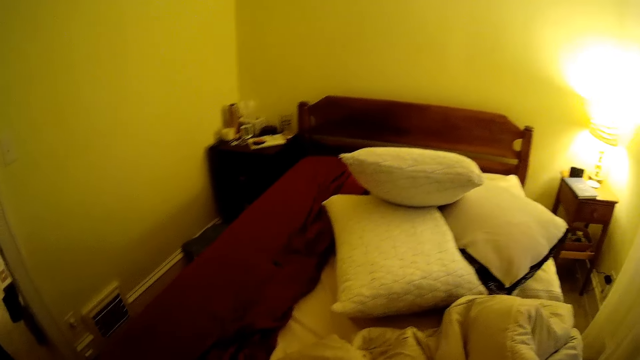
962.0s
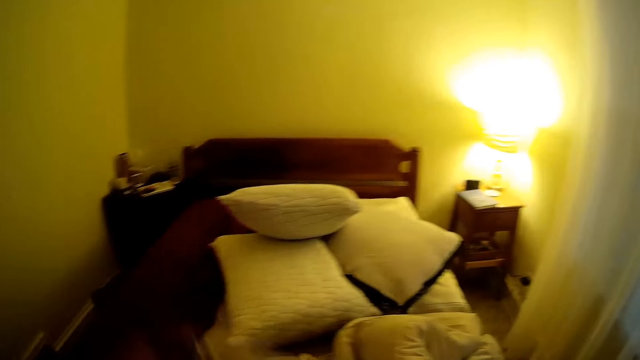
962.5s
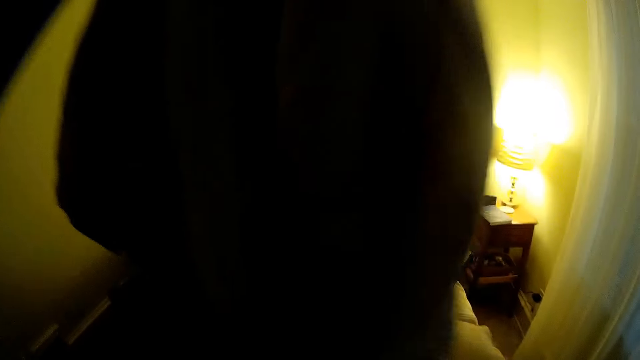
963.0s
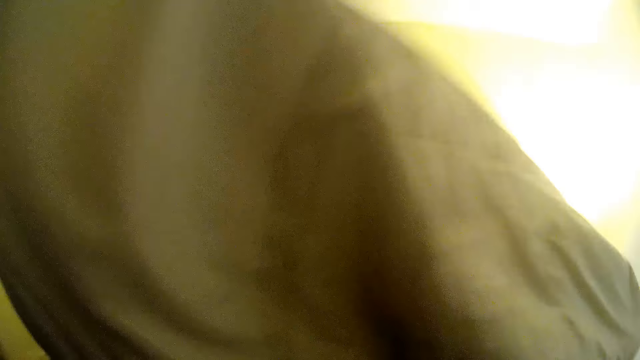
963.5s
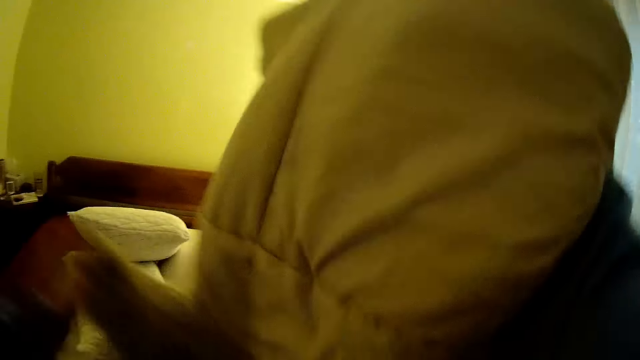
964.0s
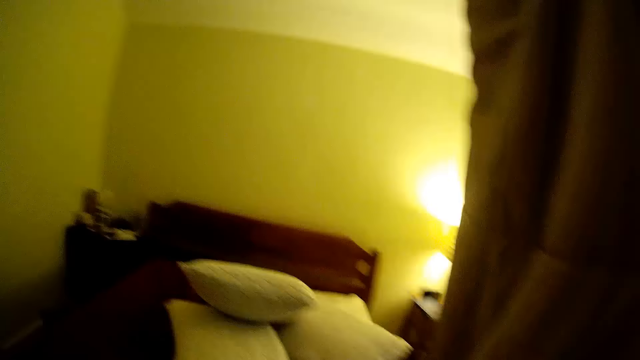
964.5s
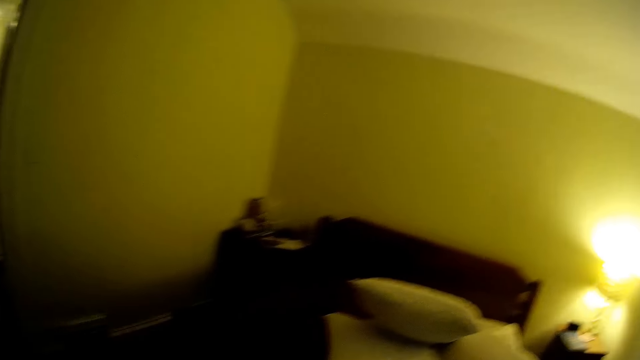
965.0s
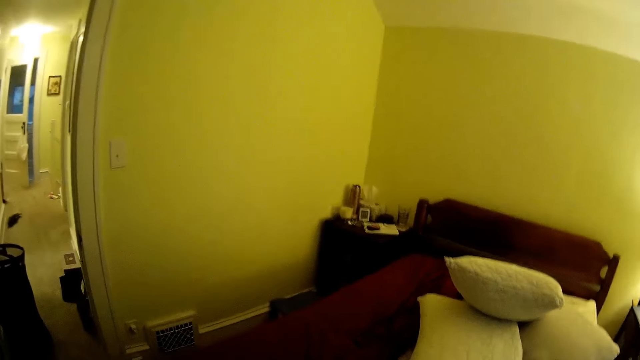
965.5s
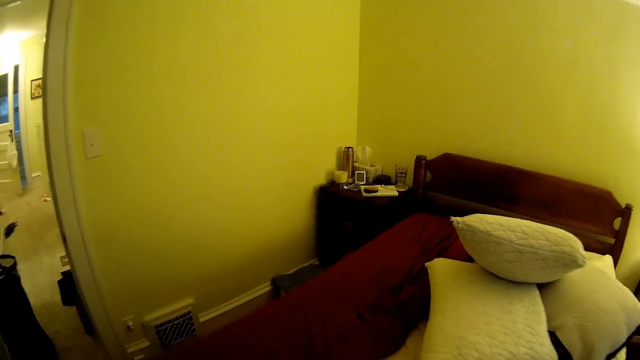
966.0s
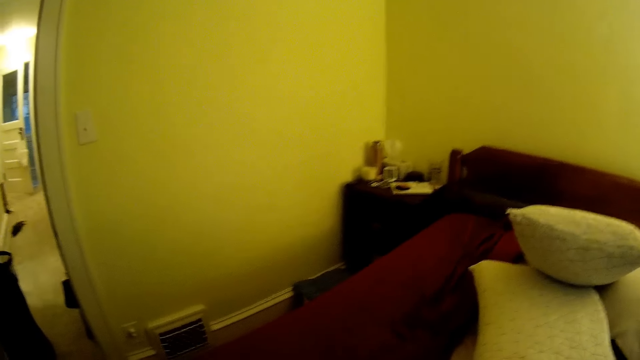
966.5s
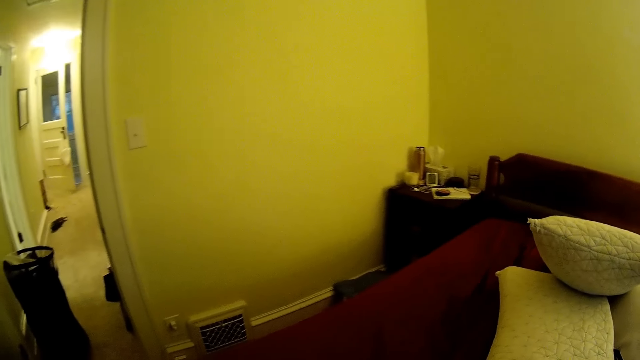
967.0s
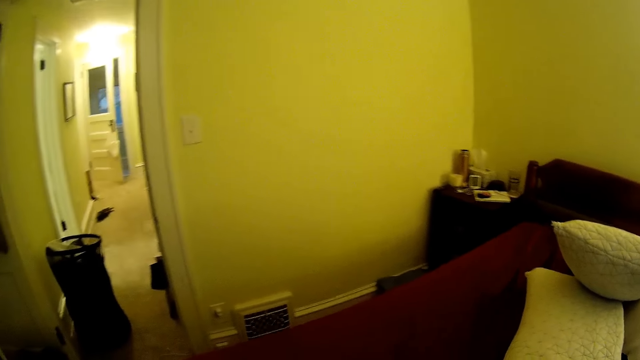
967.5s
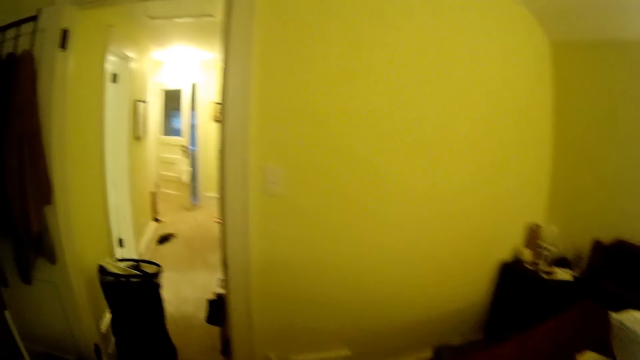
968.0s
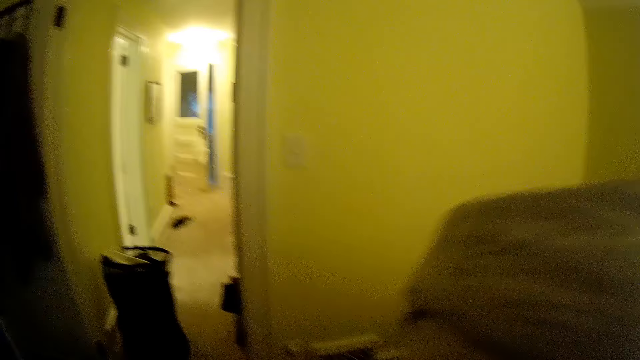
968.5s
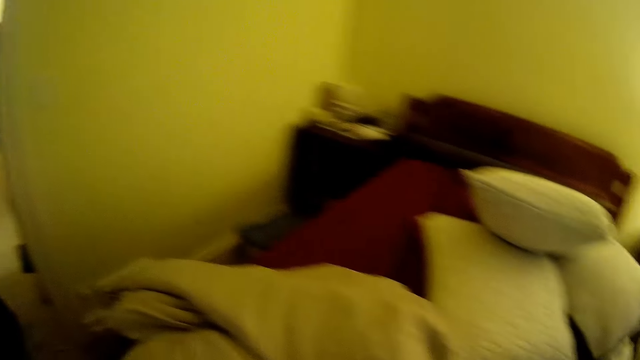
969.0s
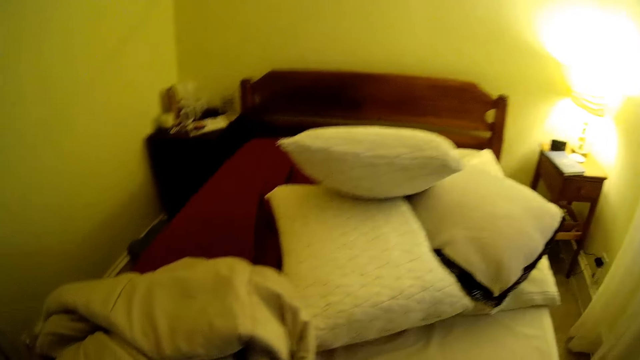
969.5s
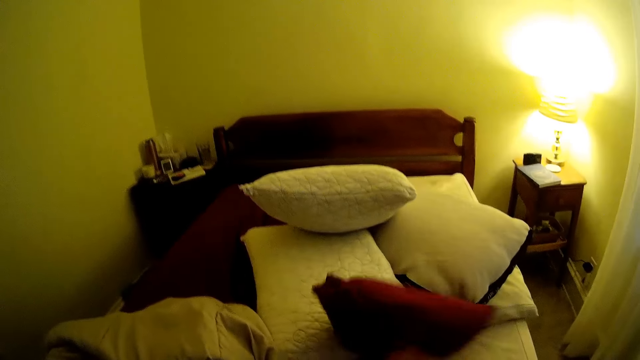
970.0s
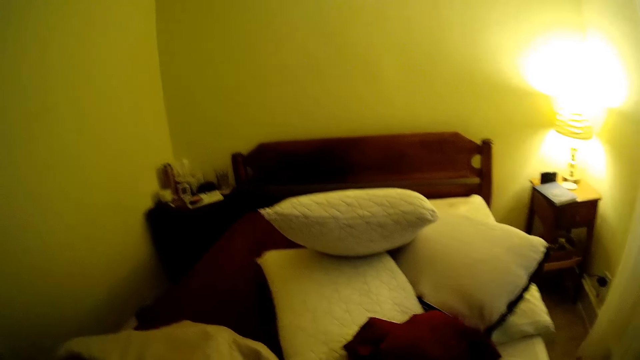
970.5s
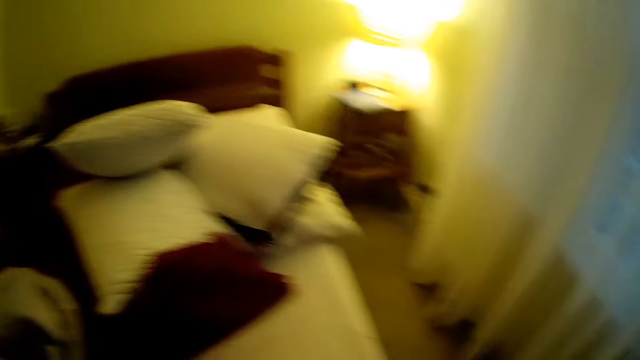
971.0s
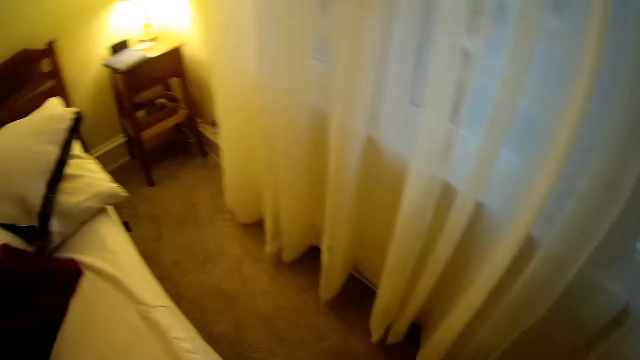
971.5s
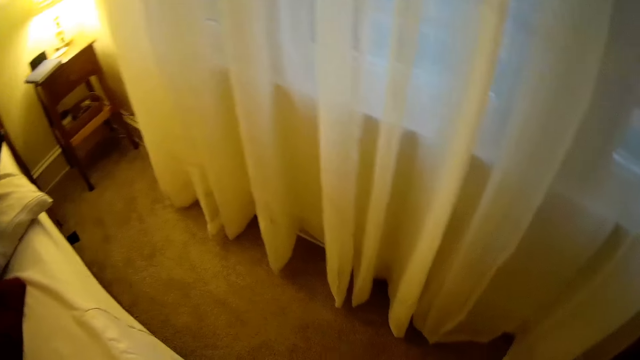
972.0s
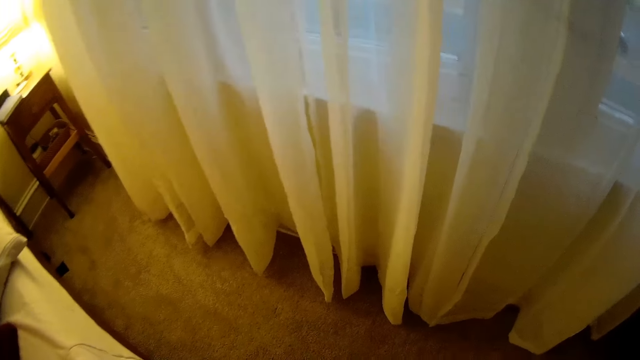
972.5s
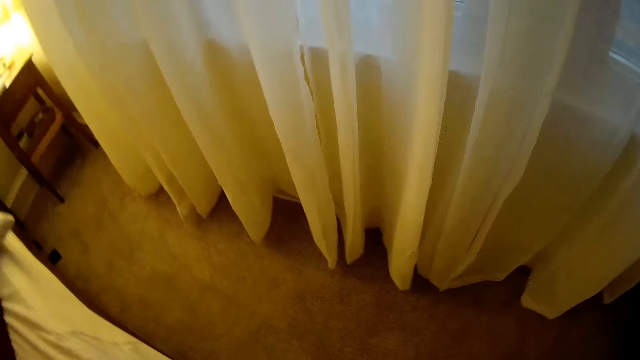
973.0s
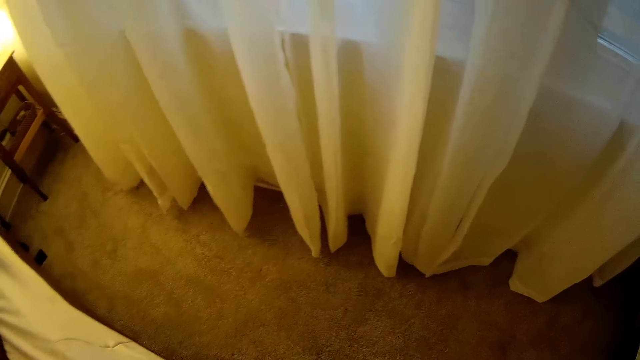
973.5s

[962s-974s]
The camera wearer drops the duvet on the bed.

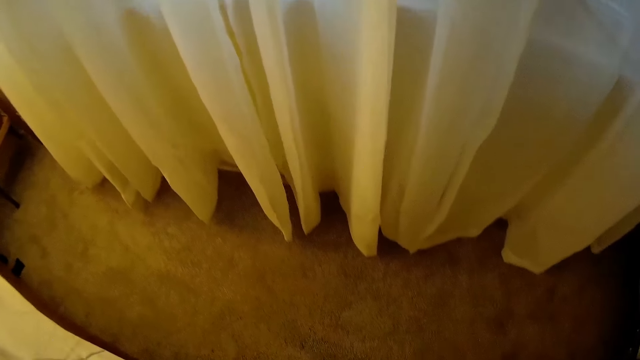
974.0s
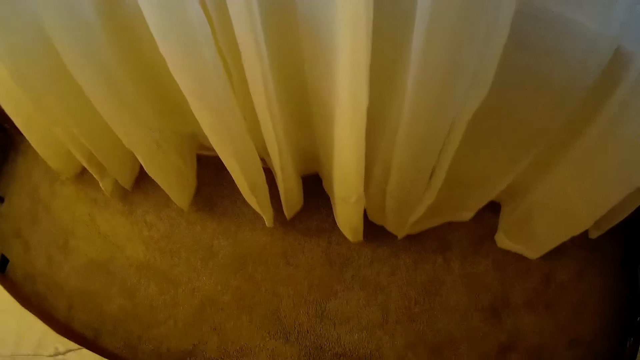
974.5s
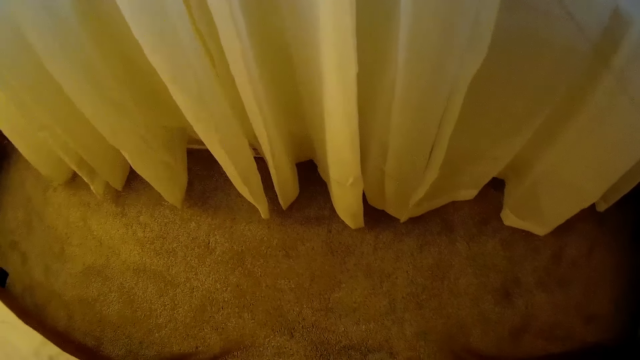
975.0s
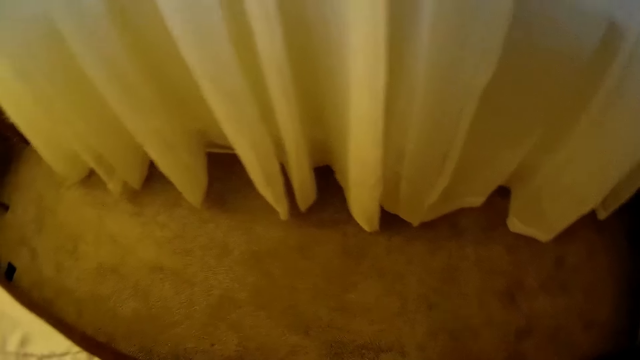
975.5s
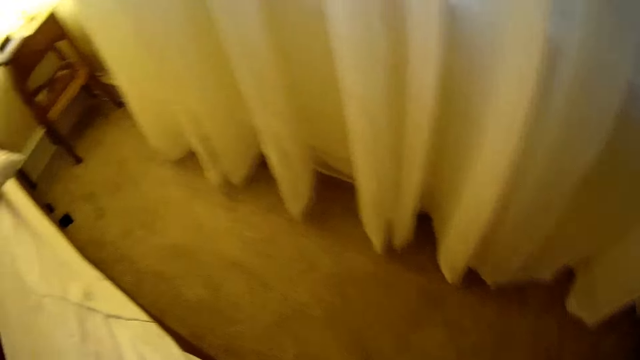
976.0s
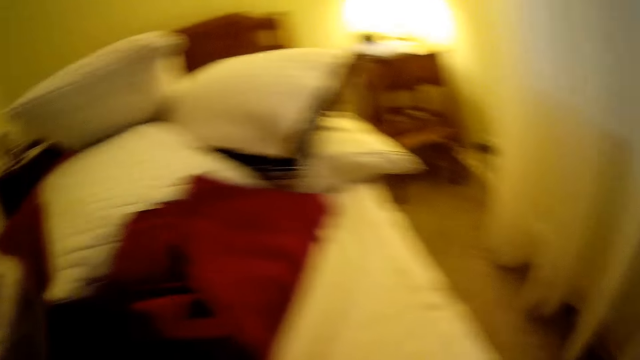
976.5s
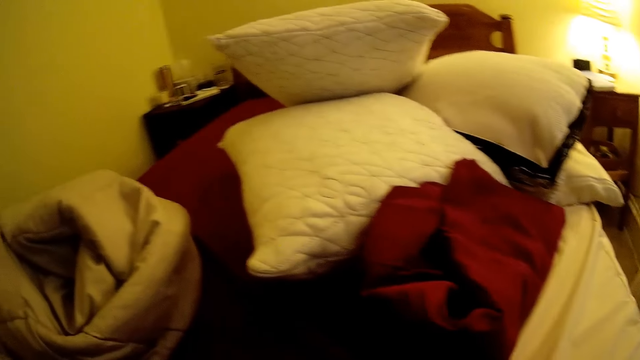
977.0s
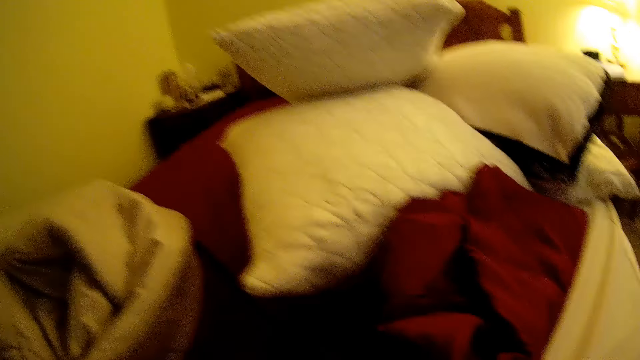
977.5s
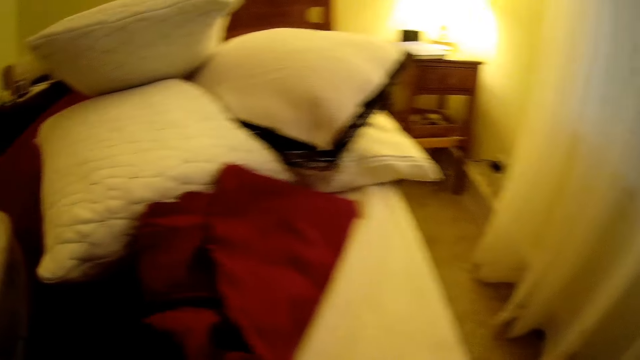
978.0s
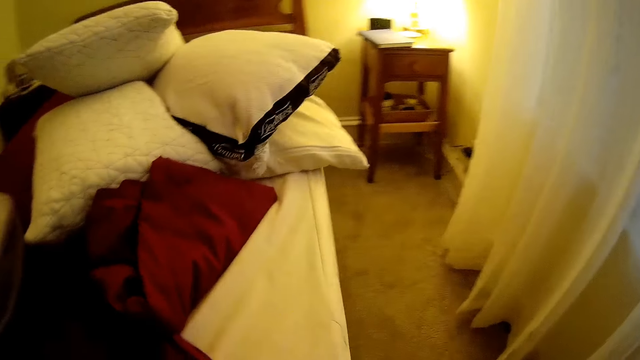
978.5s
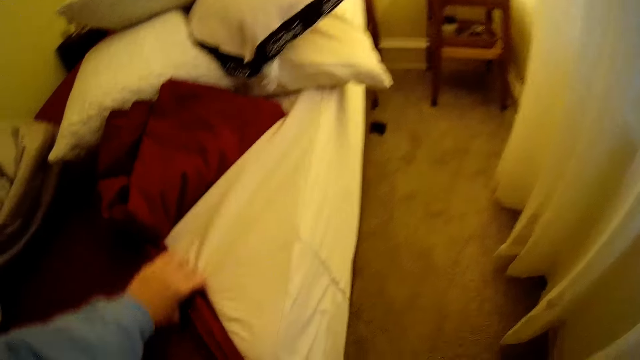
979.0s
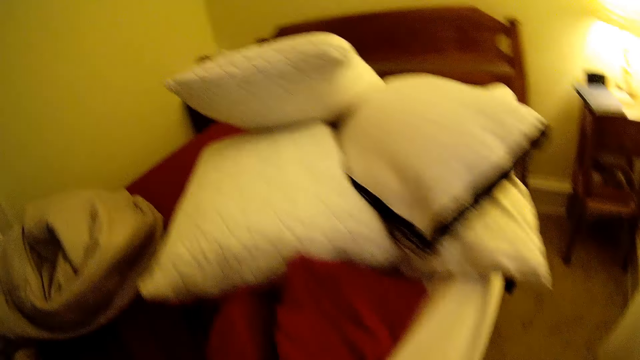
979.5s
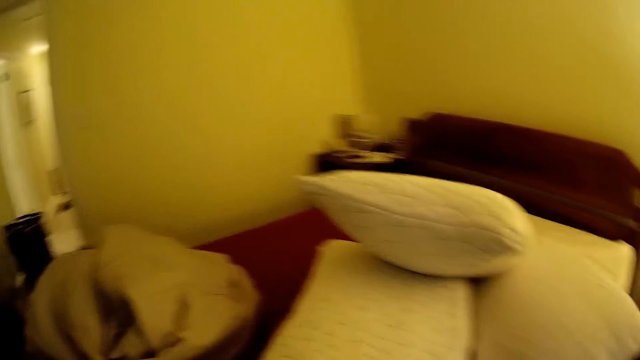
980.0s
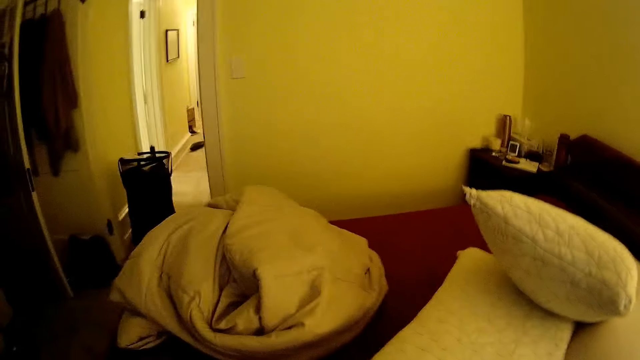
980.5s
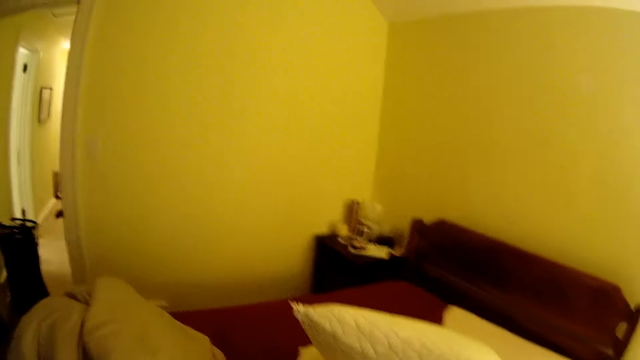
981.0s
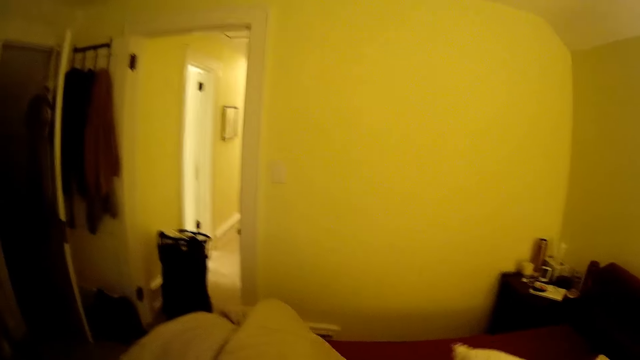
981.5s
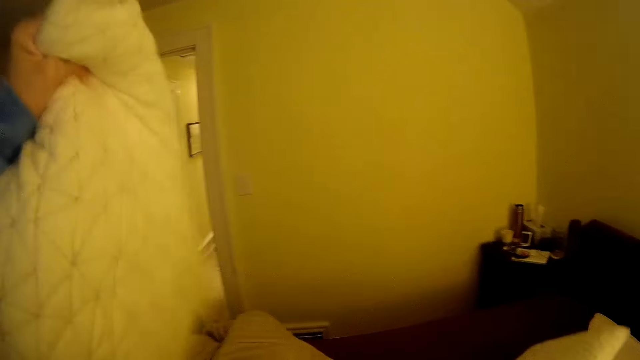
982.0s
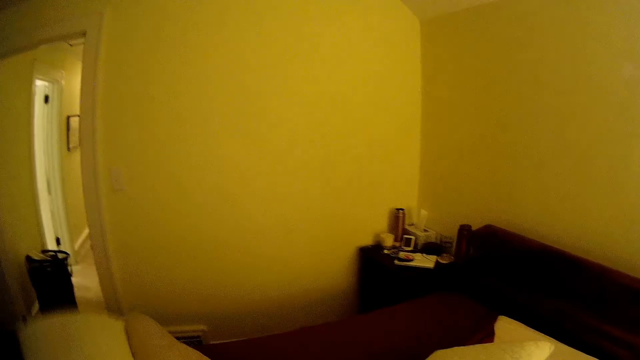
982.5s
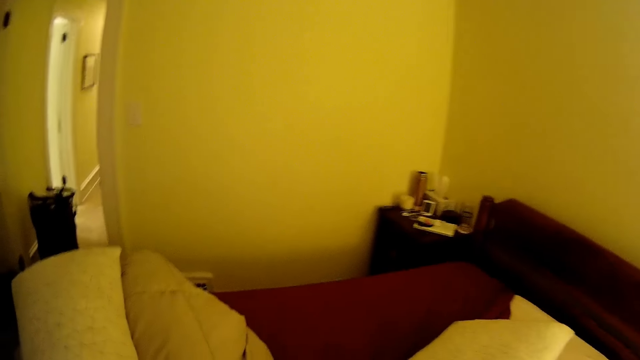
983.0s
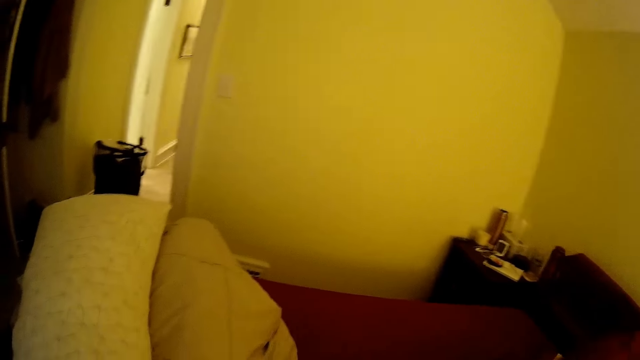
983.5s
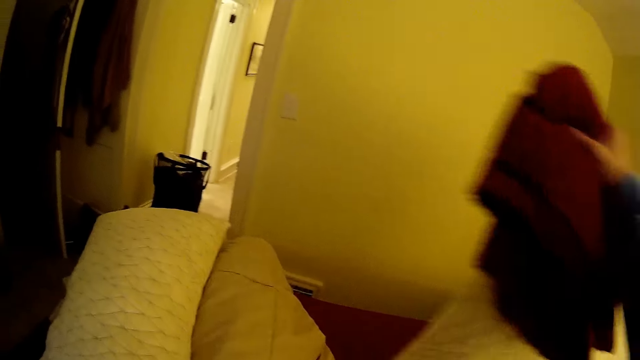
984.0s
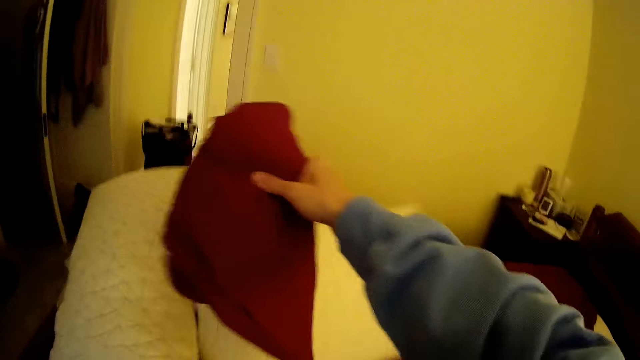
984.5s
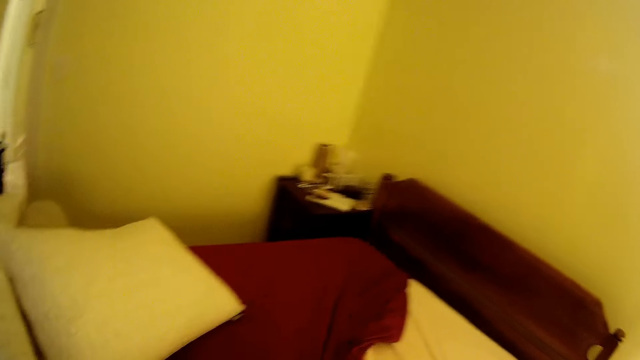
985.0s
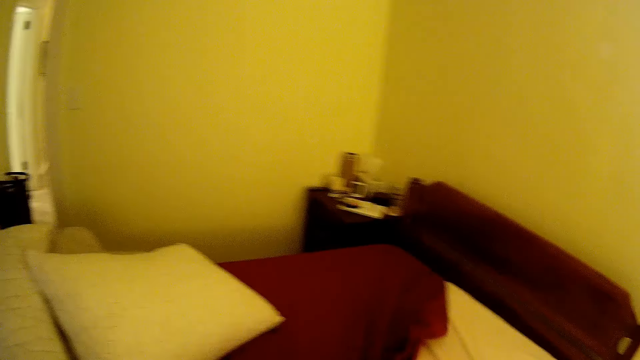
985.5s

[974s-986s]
The camera wearer covers the mattress with the bed sheet. She moves a pillow on the bed with her left hand. She drops the pillow on the bed.
